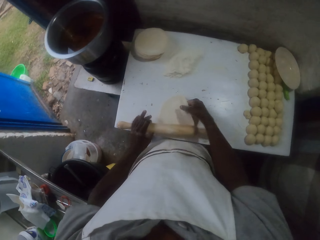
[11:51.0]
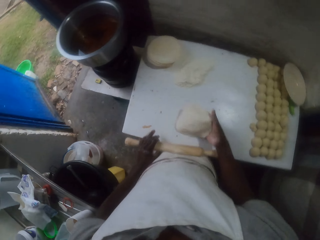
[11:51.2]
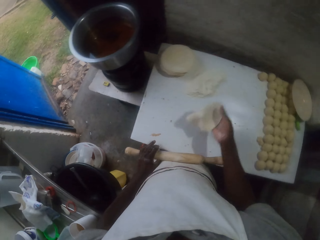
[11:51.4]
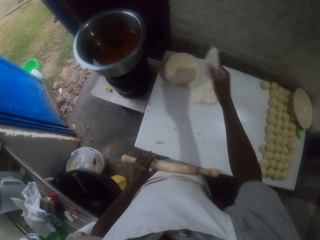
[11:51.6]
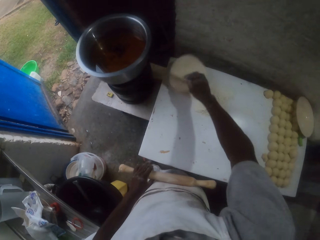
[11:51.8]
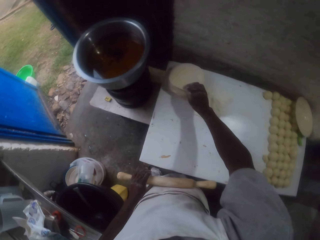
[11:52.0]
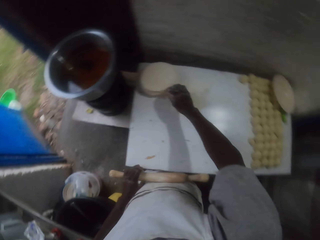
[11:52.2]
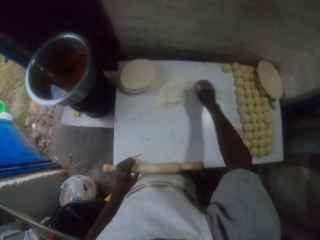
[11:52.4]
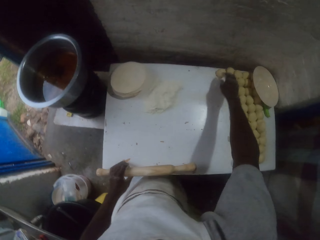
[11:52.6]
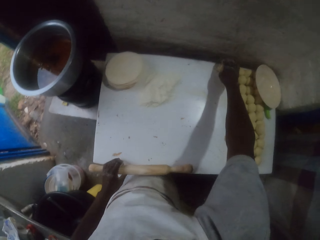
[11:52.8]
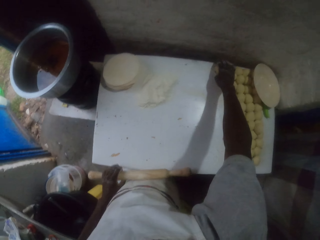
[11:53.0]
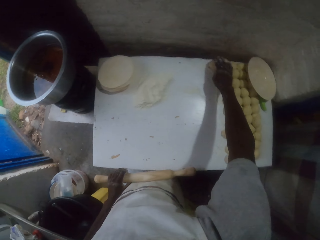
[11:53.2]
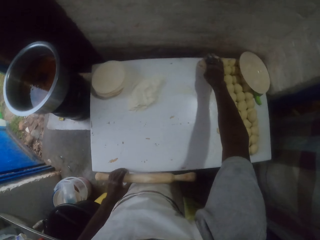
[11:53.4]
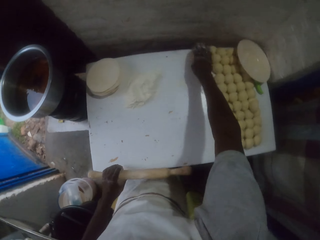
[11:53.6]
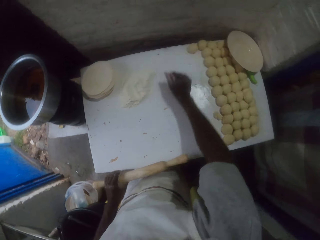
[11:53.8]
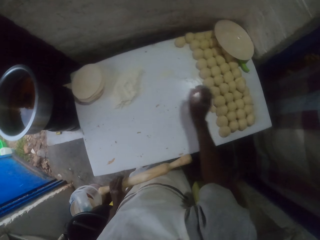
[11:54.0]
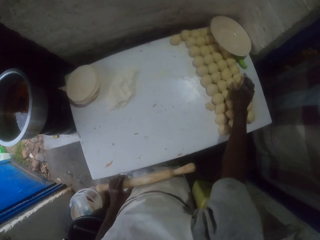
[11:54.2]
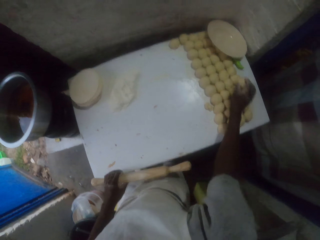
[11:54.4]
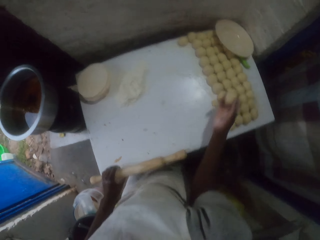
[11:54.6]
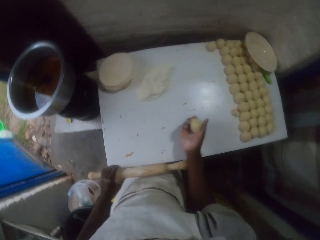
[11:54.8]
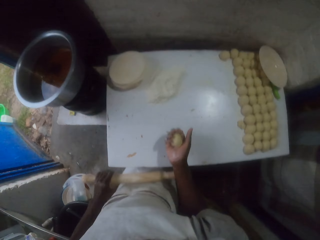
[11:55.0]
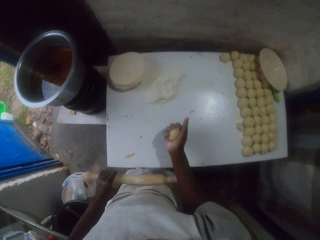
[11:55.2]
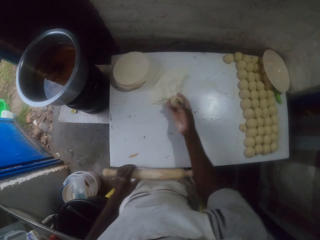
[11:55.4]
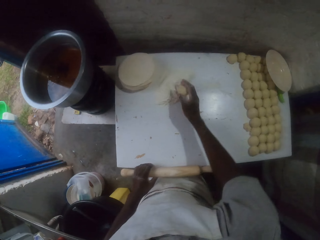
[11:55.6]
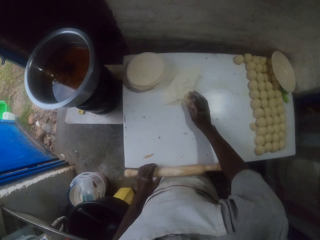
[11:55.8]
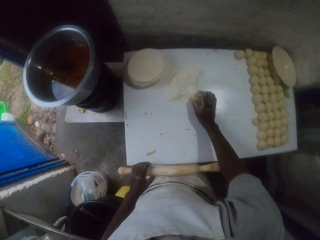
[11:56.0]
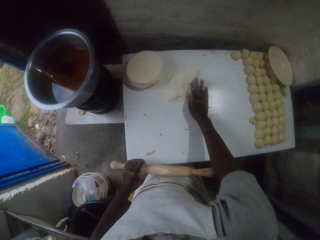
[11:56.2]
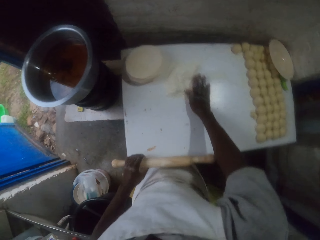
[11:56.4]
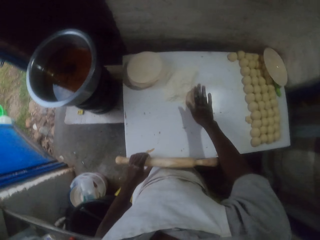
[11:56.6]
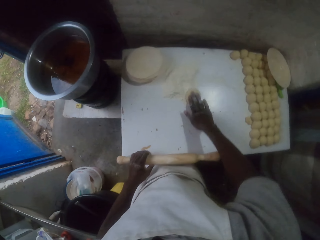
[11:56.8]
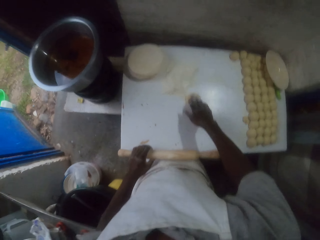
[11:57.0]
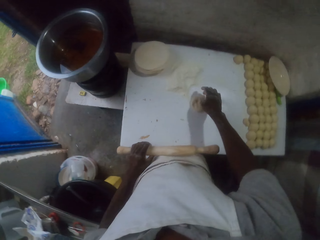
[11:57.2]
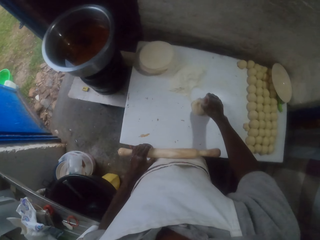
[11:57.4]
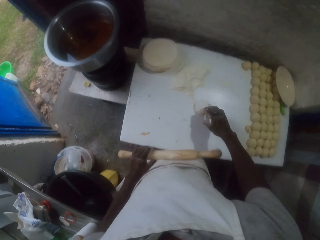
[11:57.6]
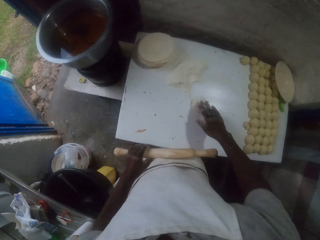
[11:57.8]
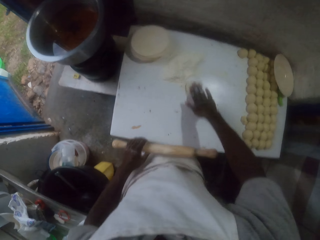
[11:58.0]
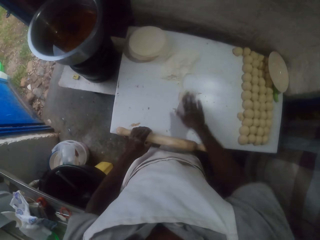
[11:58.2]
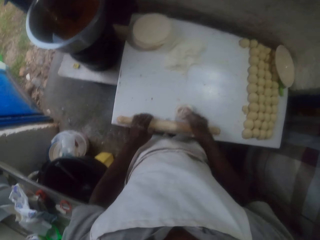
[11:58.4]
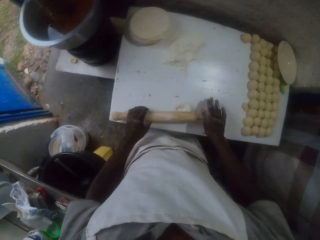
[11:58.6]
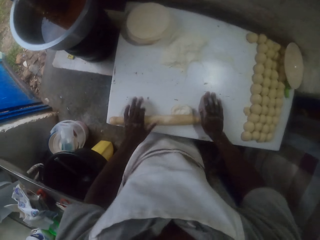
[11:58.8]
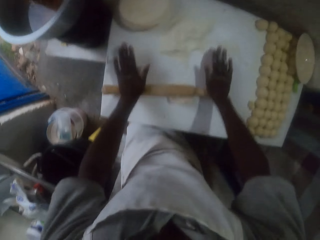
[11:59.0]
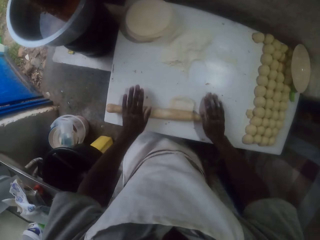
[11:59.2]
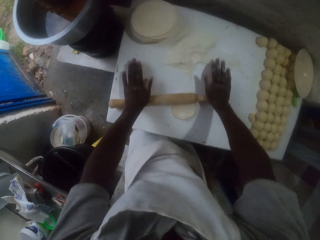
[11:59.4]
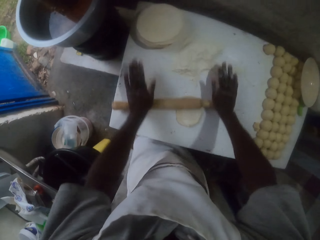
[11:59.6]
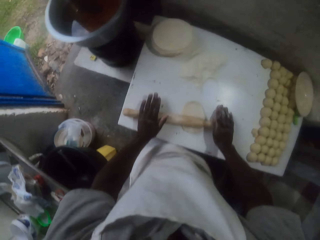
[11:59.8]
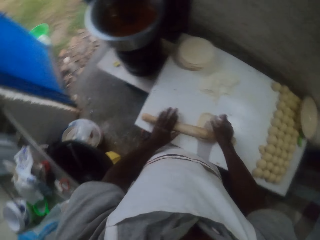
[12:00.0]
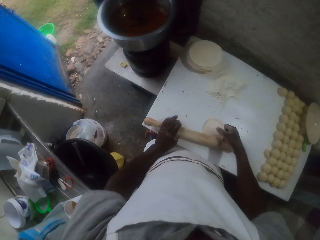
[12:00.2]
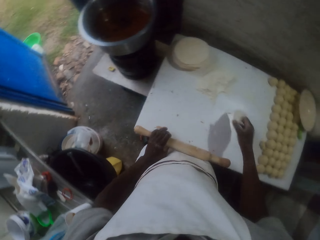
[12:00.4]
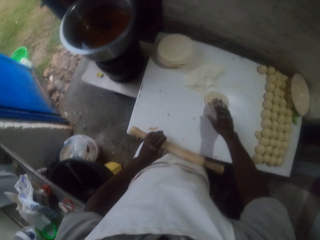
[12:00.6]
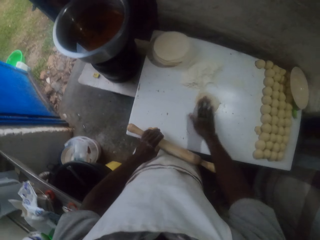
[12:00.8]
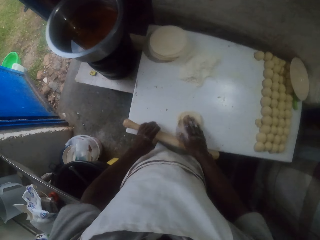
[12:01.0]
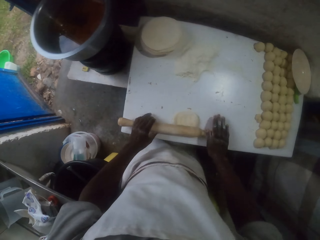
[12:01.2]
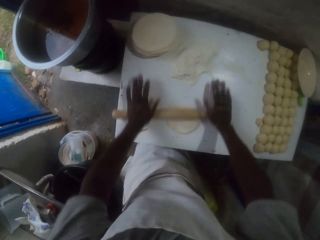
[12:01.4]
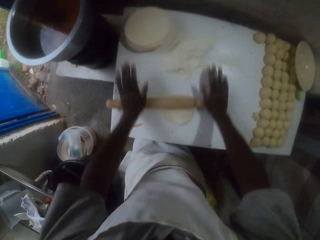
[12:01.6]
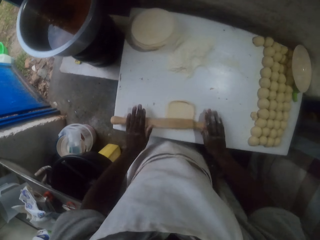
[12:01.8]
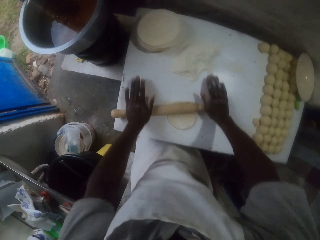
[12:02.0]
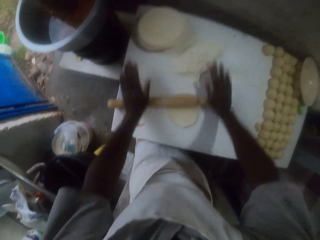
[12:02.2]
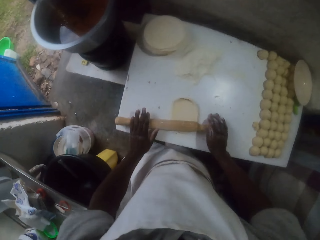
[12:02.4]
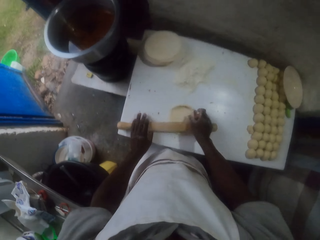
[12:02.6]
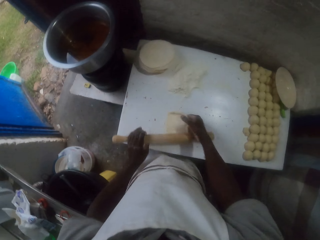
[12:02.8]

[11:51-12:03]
The camera wearer picks the rolled dough. They put the rolled dough on other rolled doughs. They pick a dough ball. They dust the dough with flour. They press the dough with fingers. They place the dough. They roll the dough with a rolling pin. They flip the dough. They roll the dough with the rolling pin.

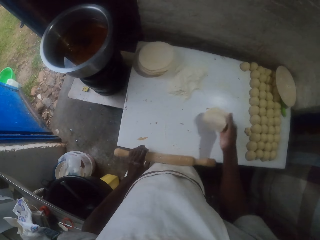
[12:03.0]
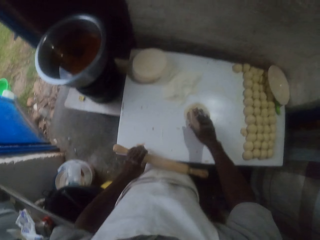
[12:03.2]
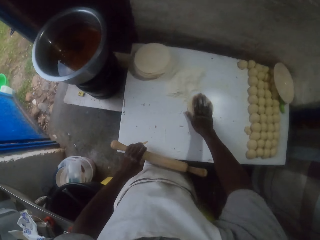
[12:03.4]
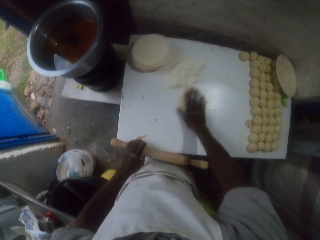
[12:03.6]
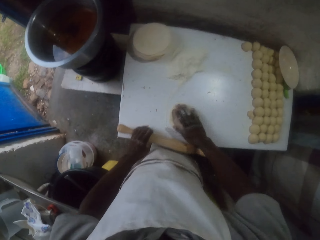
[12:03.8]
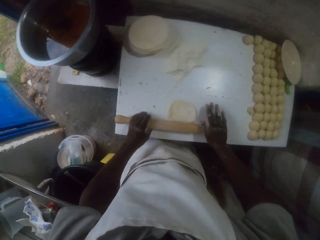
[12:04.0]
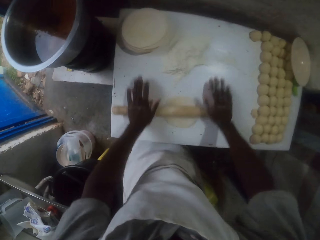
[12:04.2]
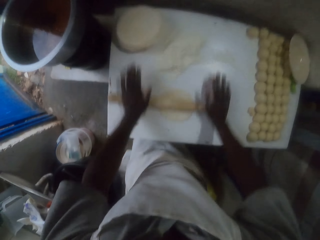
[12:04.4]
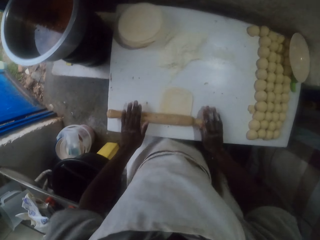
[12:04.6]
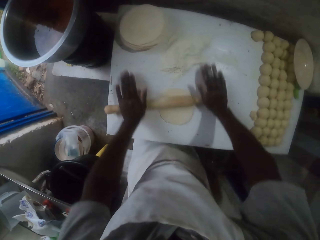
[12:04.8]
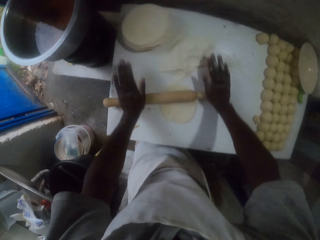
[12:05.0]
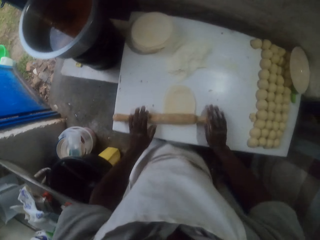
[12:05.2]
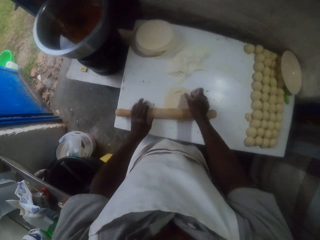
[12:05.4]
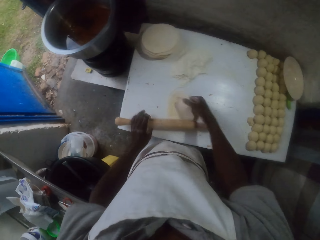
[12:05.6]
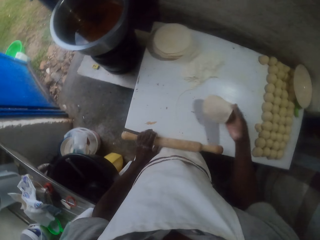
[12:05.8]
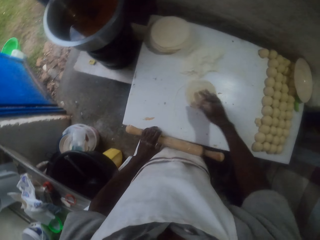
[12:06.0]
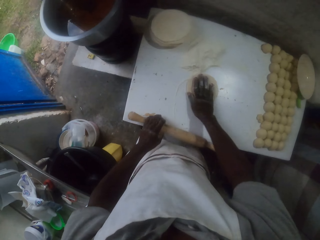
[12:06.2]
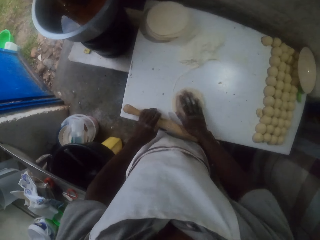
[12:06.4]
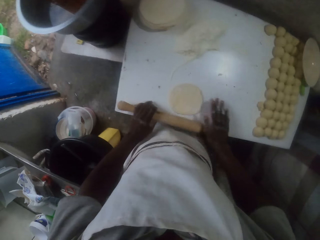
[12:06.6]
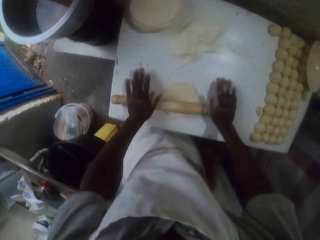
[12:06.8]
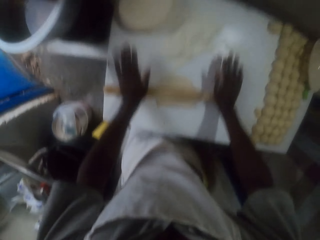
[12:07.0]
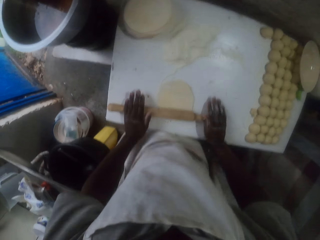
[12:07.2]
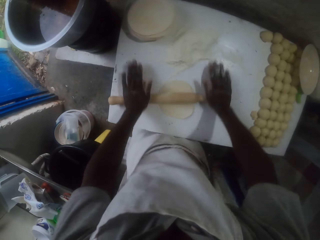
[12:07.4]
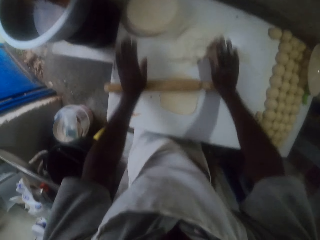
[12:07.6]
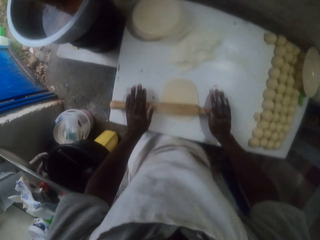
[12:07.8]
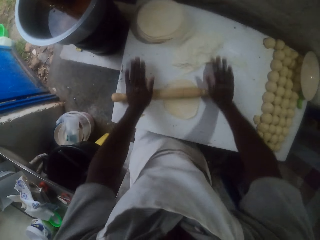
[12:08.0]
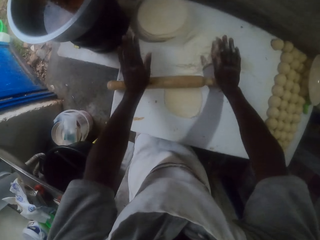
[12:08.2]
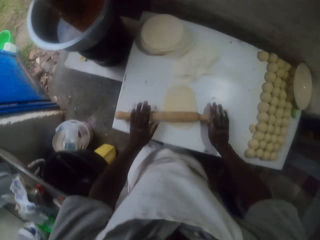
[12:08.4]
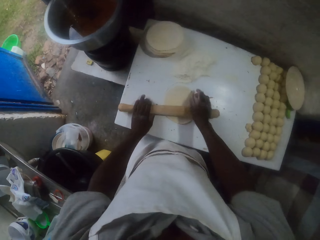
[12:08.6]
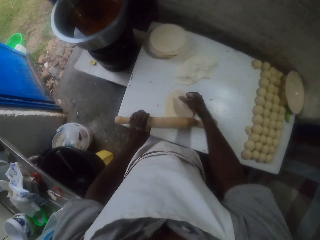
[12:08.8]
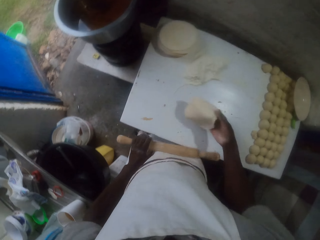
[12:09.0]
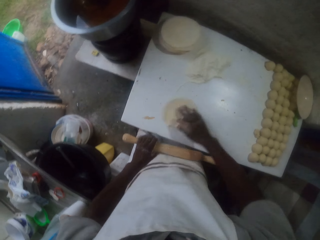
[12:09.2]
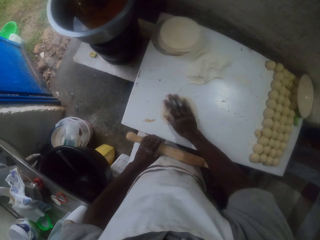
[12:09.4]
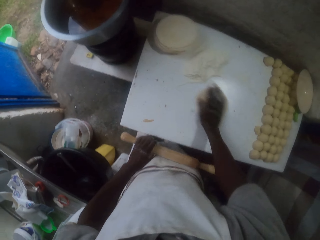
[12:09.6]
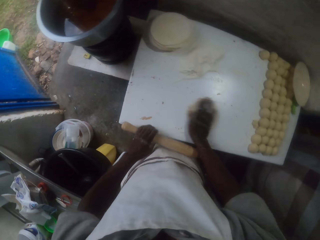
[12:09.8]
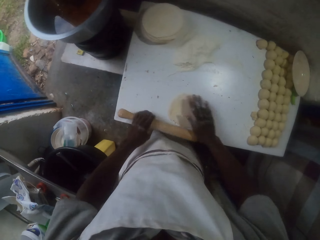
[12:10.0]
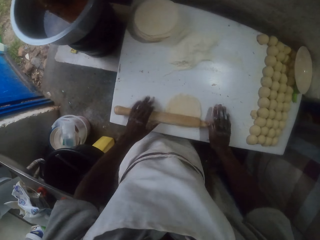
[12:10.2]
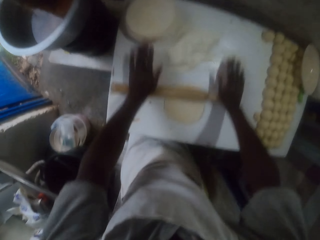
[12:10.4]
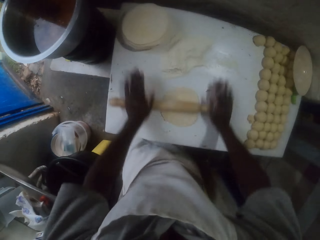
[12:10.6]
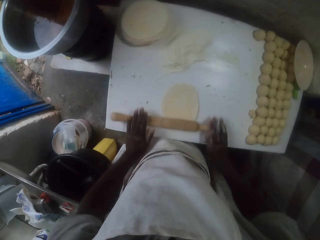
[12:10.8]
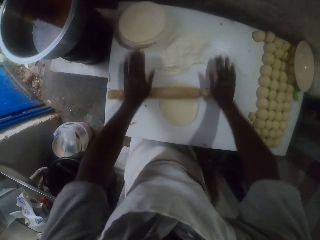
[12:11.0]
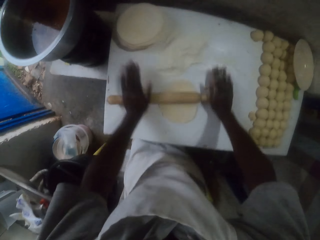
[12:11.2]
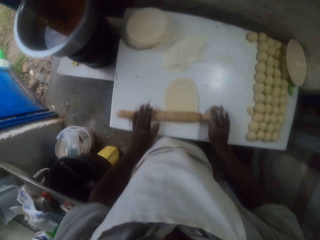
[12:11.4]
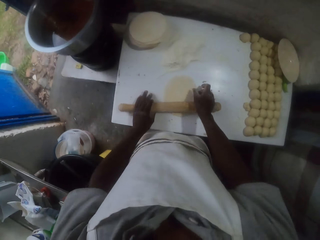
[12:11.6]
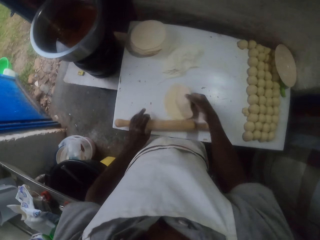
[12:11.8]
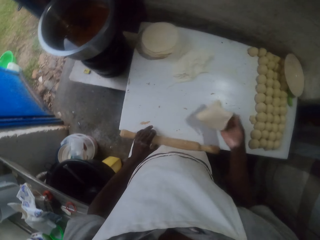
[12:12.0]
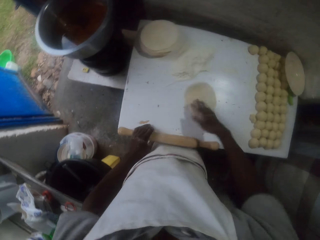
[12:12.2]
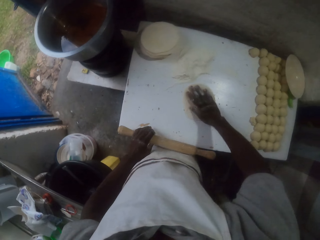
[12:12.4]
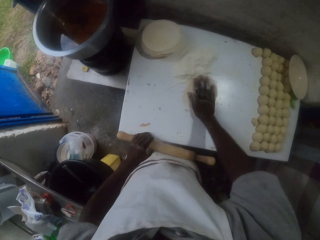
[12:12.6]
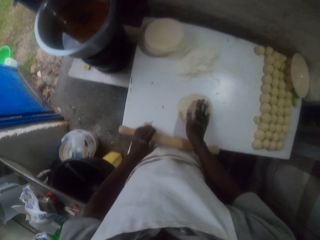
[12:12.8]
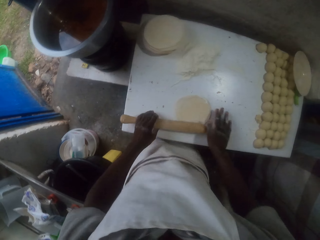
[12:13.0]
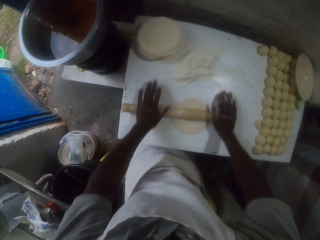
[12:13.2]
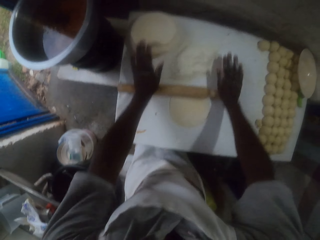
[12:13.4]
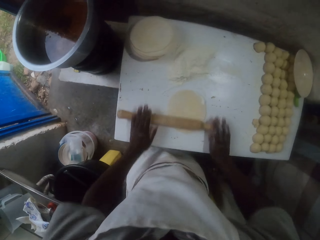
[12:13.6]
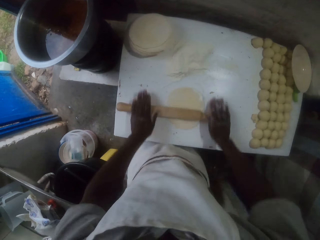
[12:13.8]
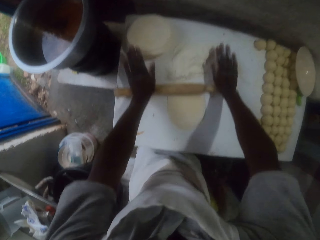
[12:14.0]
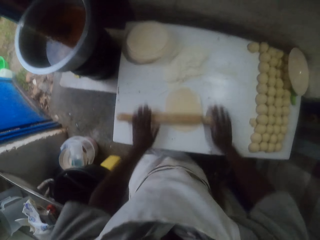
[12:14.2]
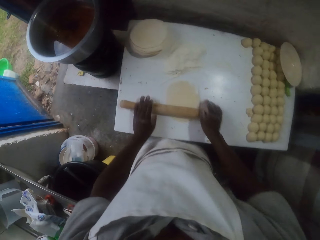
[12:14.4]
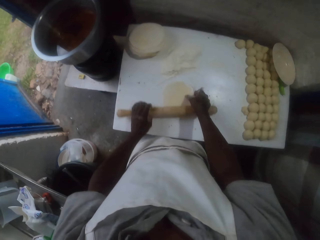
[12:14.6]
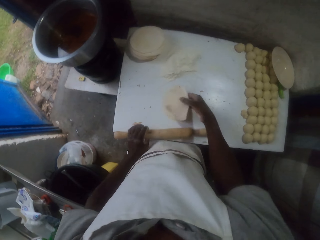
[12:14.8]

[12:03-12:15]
The camera wearer flips the dough. They roll the dough with a rolling pin. They flip the dough. They roll the dough with the rolling pin. They flip the dough. They dust the dough with flour. They roll the dough with the rolling pin. They flip the dough. They roll the dough with the rolling pin.
